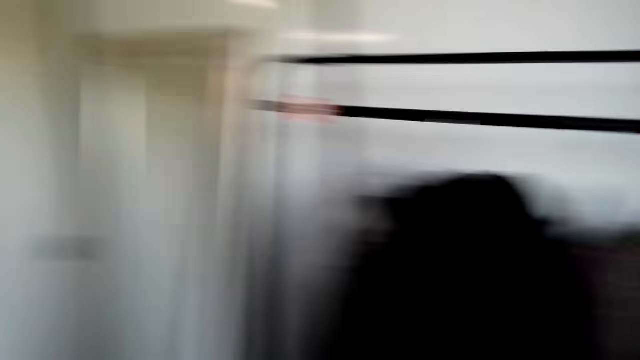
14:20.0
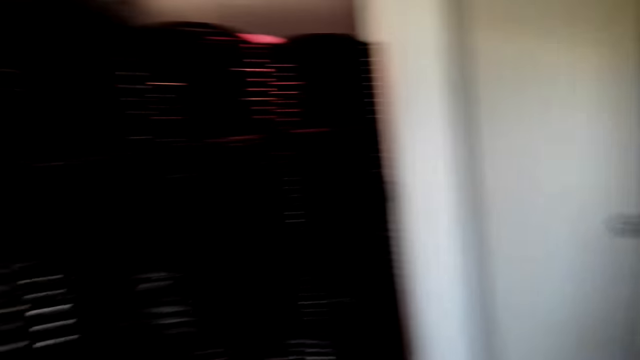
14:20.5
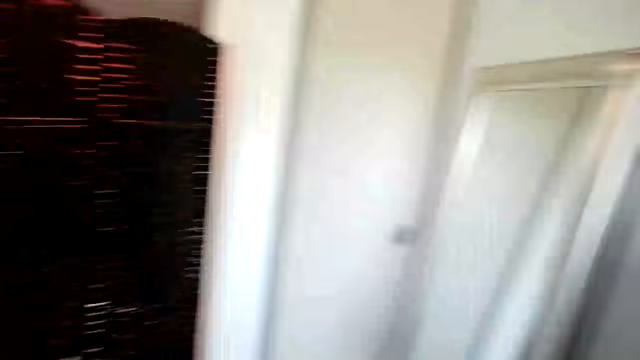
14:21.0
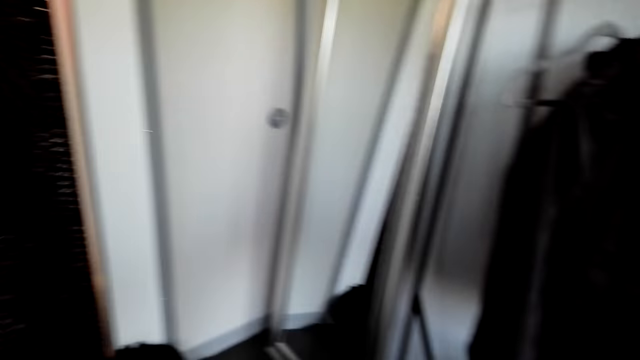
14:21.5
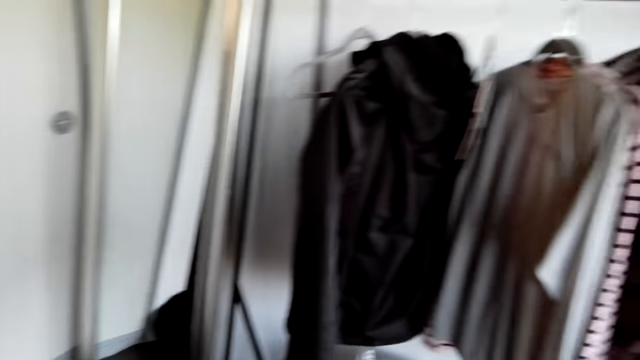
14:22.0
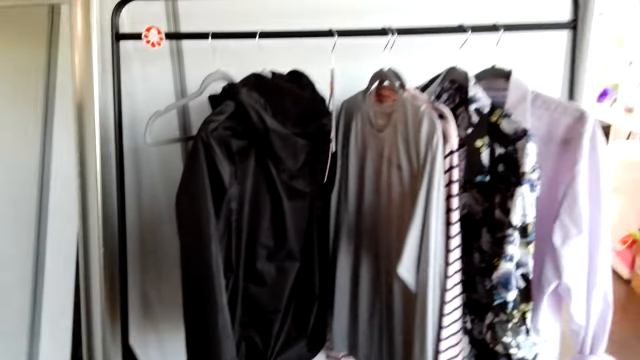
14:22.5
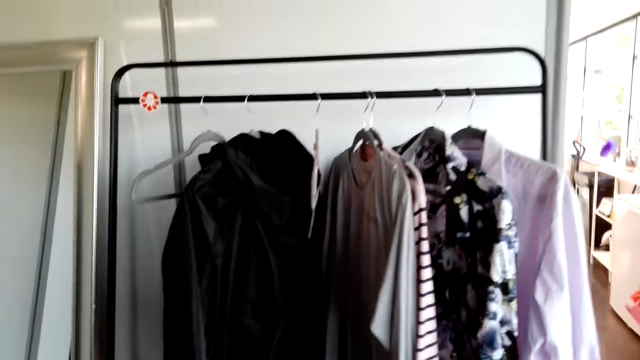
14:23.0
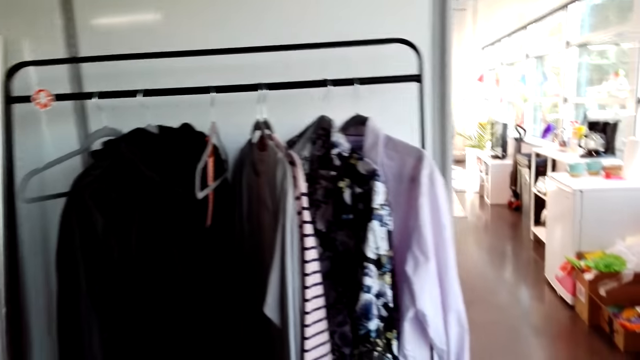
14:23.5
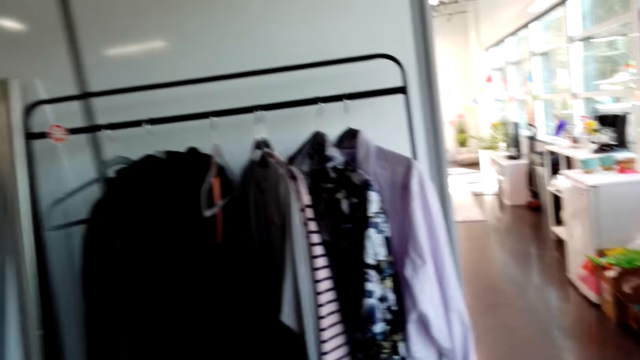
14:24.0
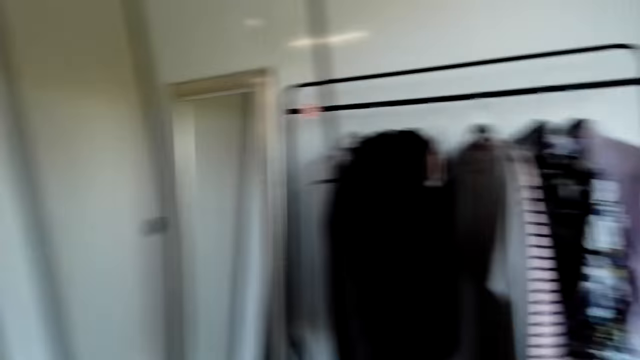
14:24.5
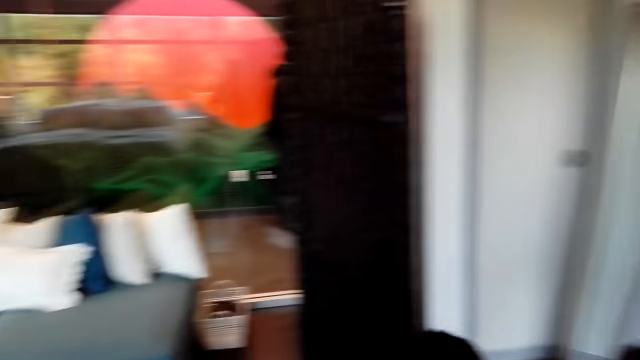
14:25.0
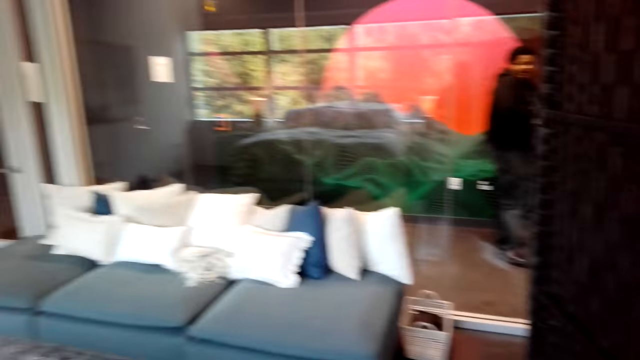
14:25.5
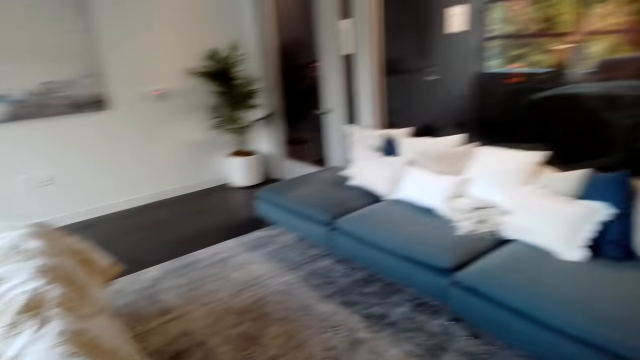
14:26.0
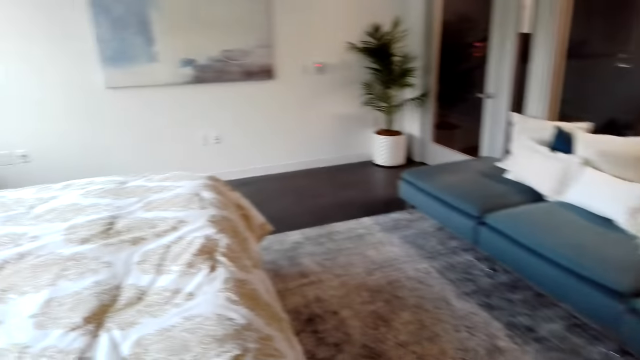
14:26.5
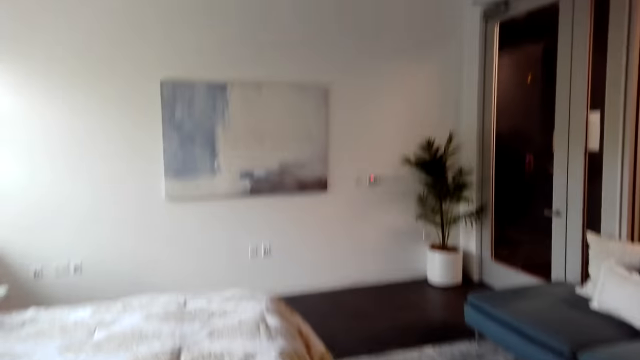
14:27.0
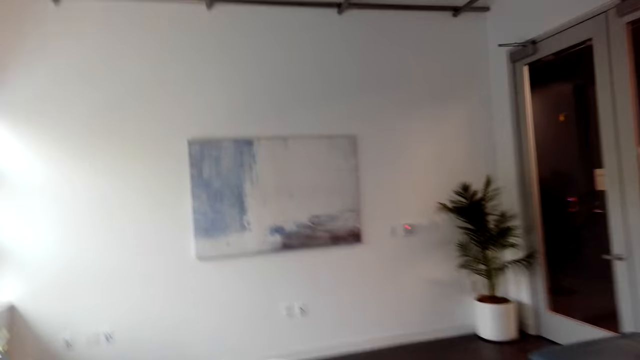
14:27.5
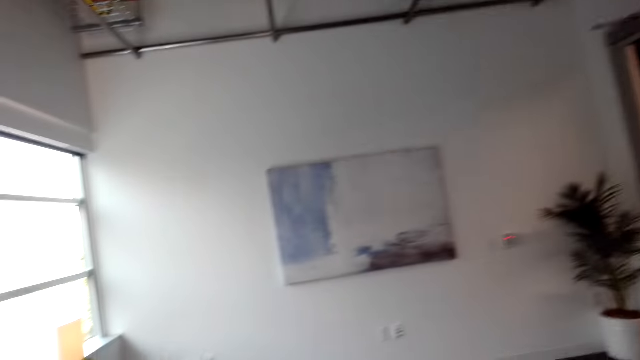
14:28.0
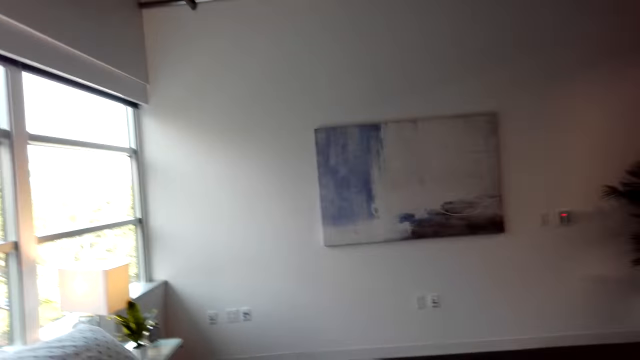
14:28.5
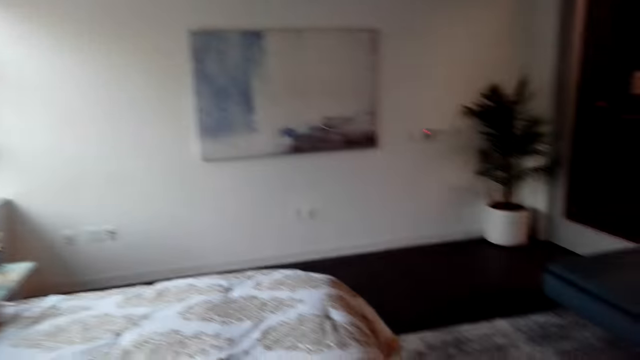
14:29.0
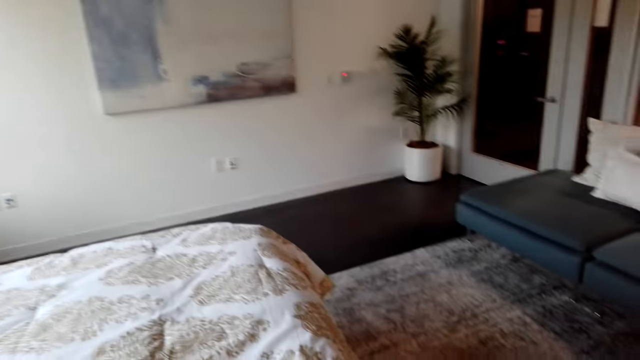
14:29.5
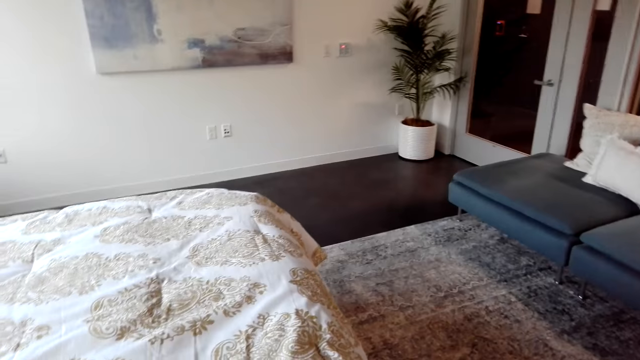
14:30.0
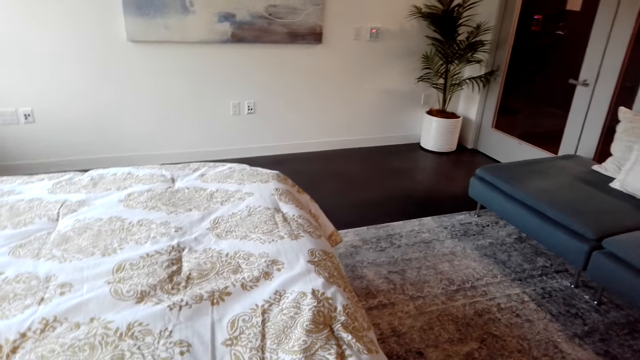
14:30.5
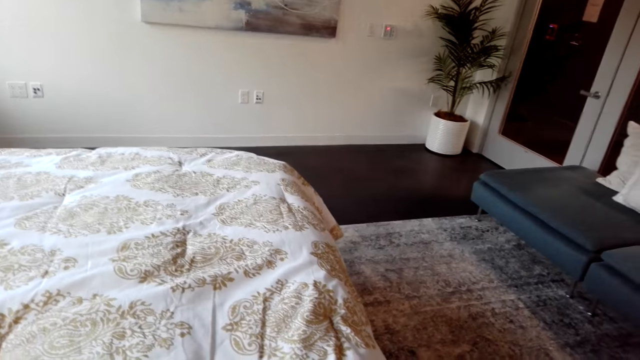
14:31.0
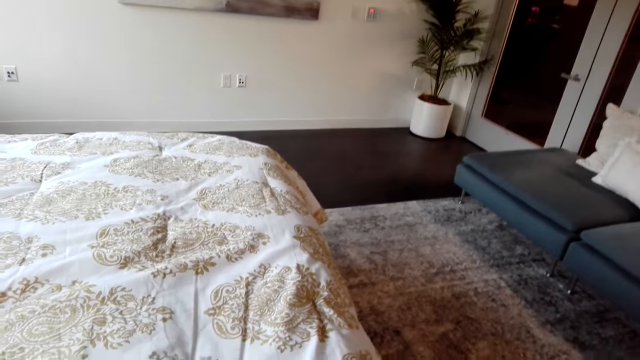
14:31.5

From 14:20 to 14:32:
The camera wearer touches a t-shirt on a cloth rack. They turn around, talk and look around.

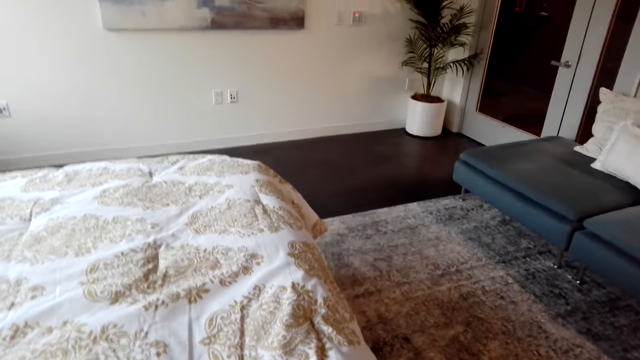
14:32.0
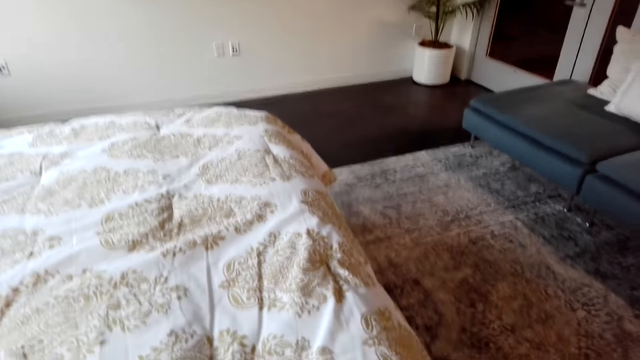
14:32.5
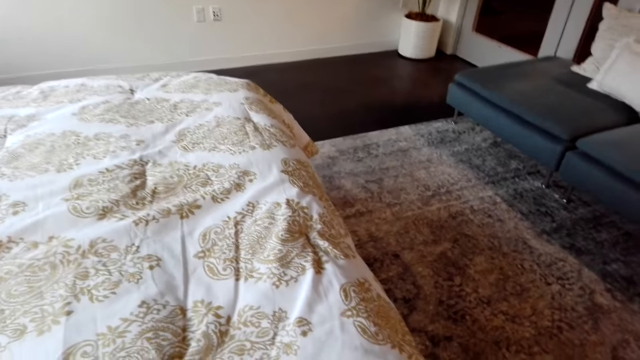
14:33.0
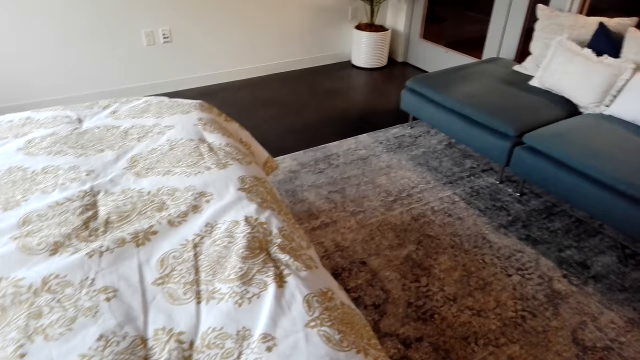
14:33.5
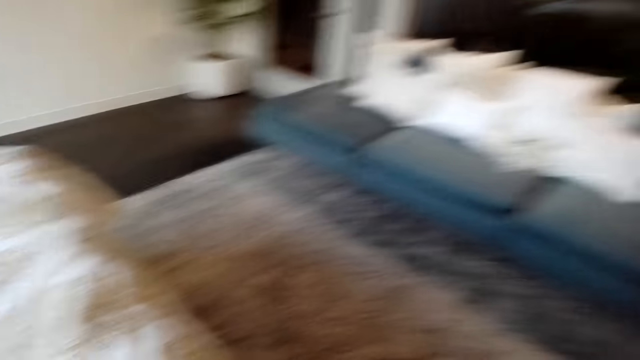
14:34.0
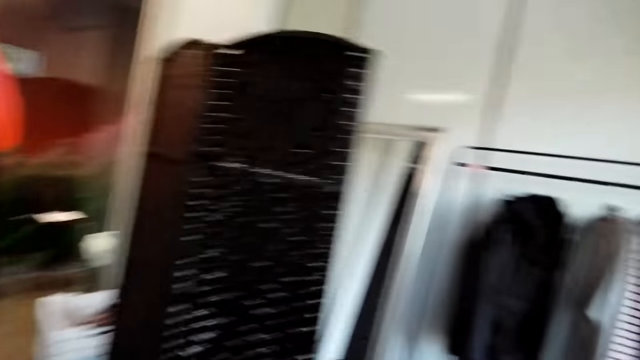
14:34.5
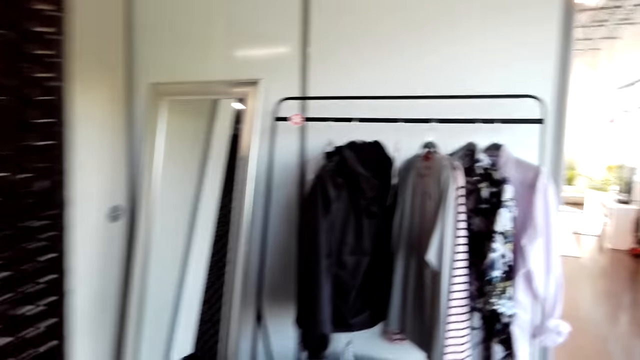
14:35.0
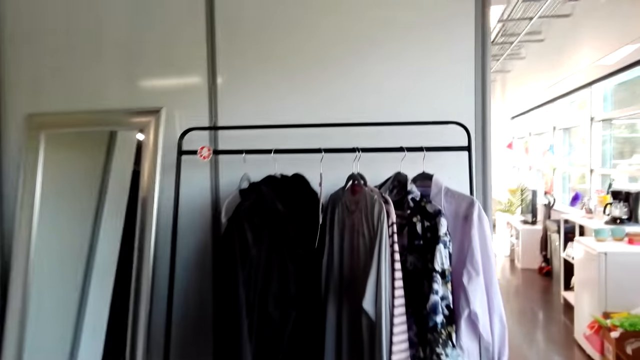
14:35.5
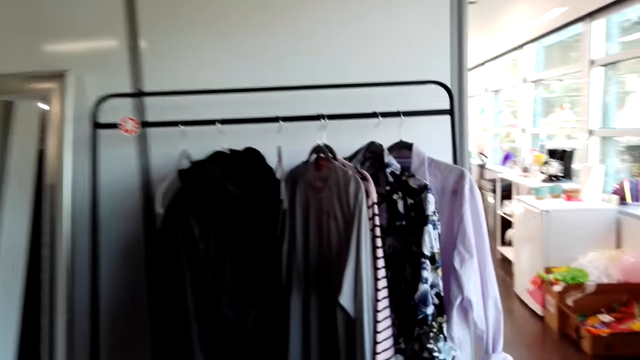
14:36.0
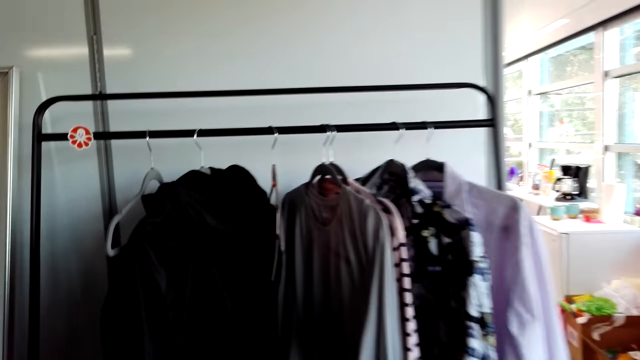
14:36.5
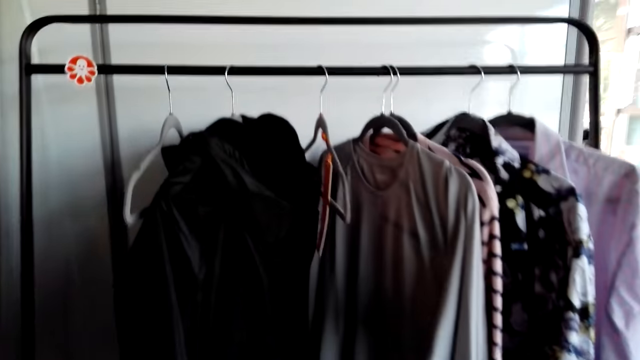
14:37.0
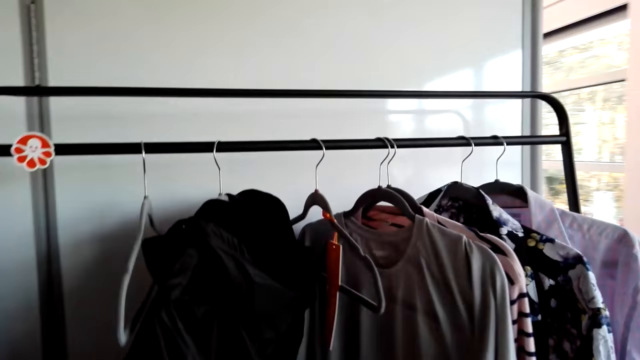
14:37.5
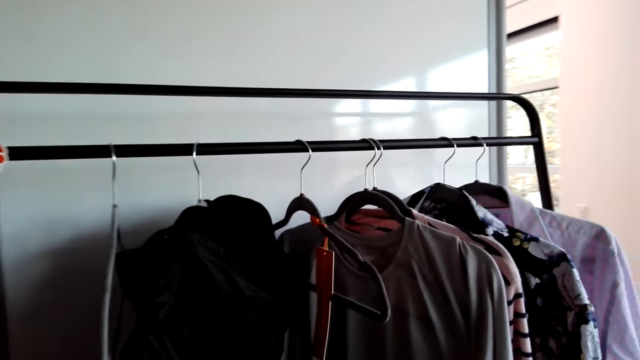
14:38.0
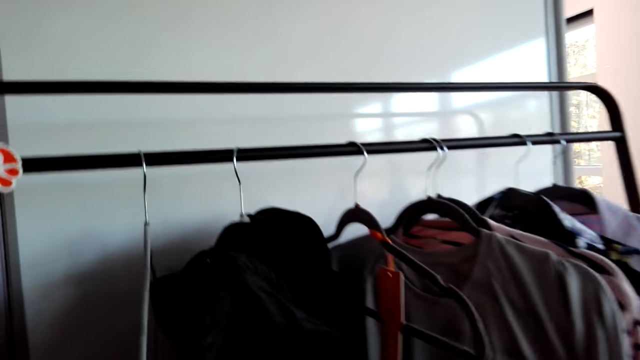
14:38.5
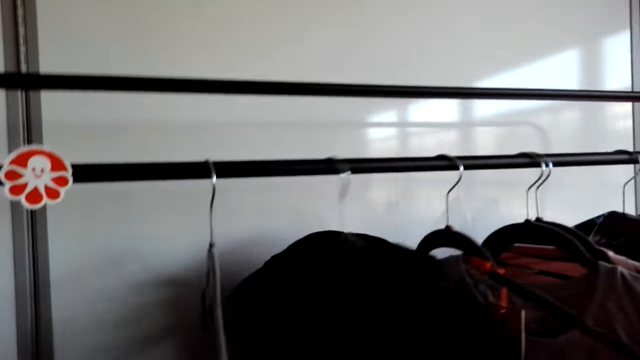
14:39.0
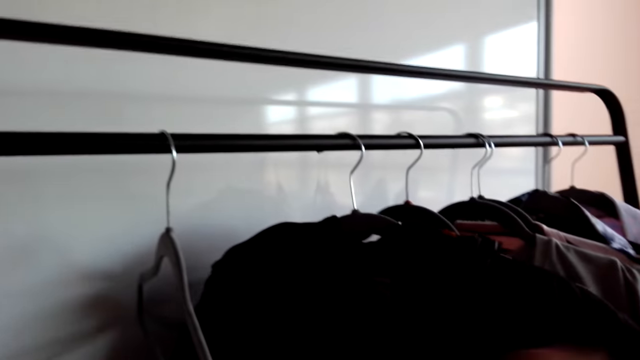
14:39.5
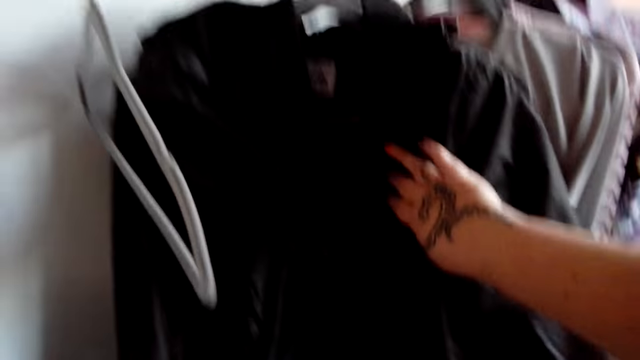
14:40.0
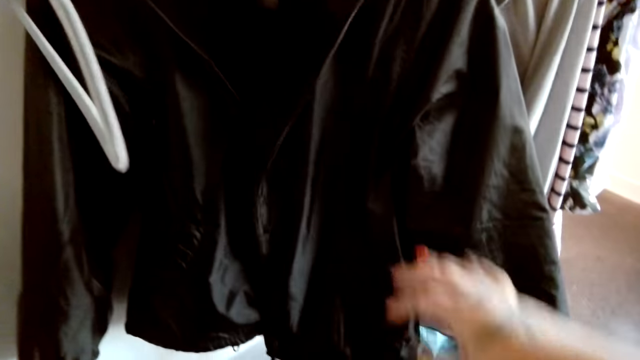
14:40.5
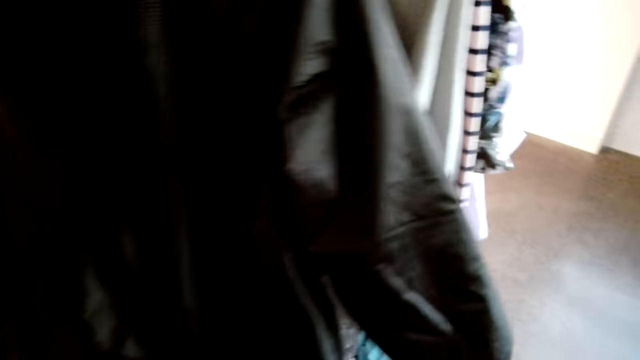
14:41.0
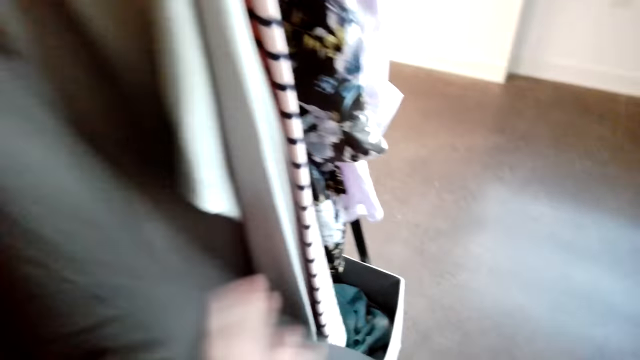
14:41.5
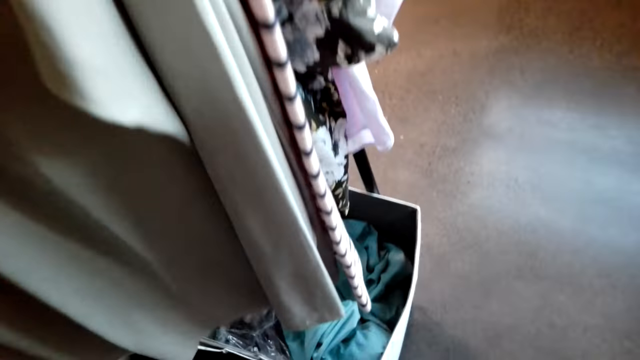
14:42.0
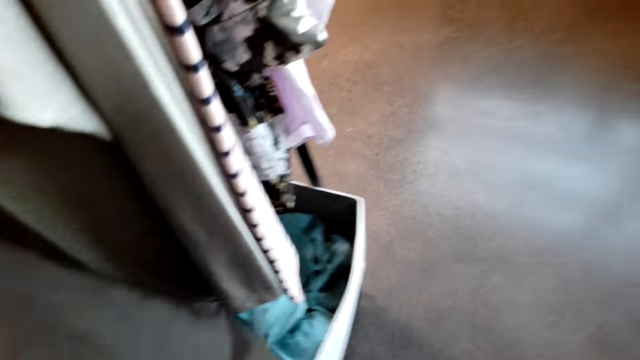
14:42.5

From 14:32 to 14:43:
The camera wearer turns around and walks around. They peruse the clothes. They touch a sweater.
